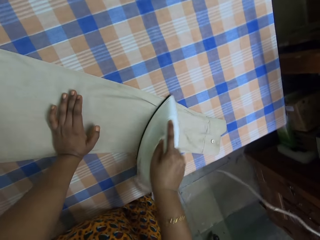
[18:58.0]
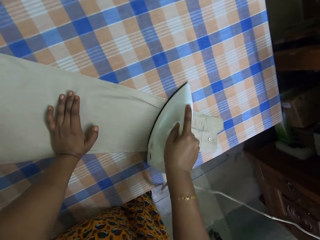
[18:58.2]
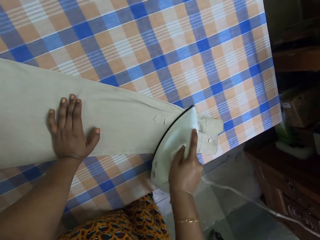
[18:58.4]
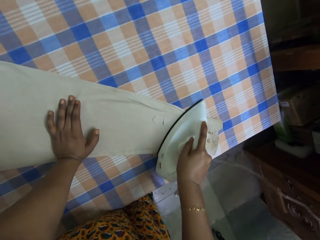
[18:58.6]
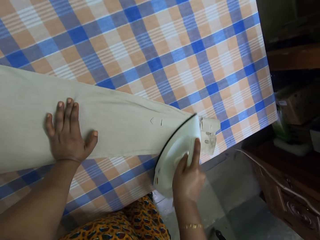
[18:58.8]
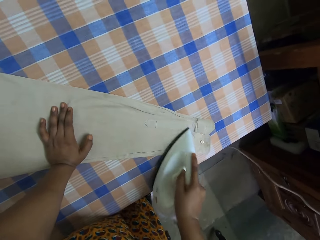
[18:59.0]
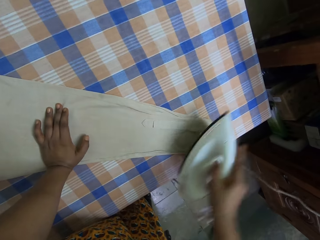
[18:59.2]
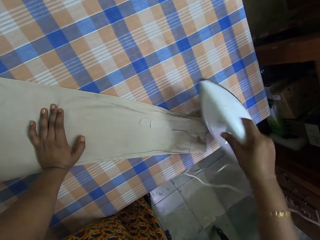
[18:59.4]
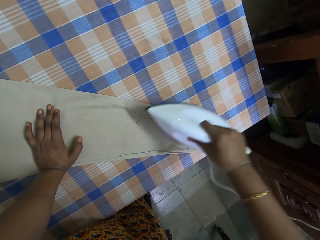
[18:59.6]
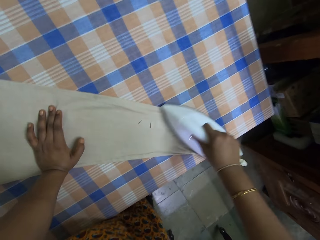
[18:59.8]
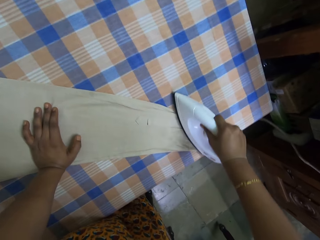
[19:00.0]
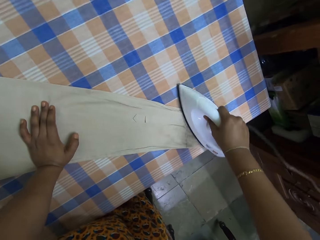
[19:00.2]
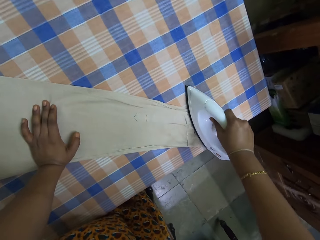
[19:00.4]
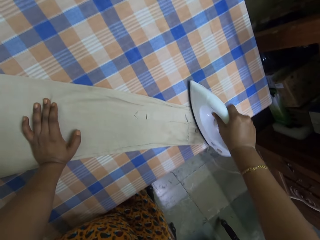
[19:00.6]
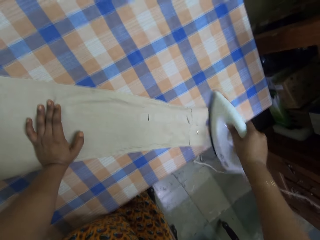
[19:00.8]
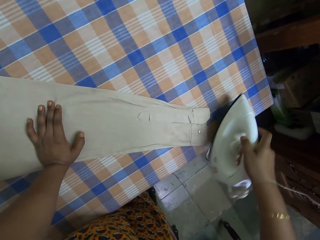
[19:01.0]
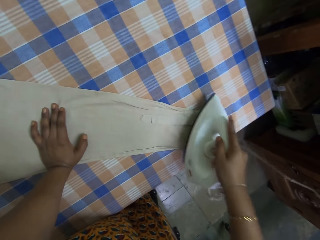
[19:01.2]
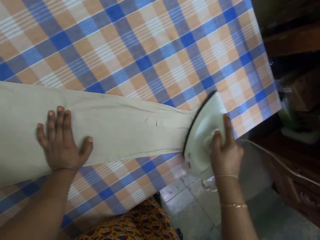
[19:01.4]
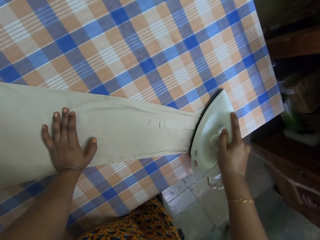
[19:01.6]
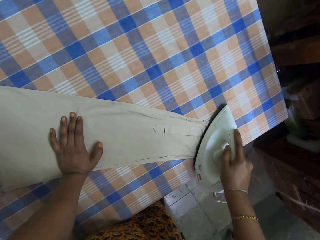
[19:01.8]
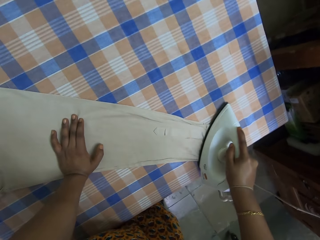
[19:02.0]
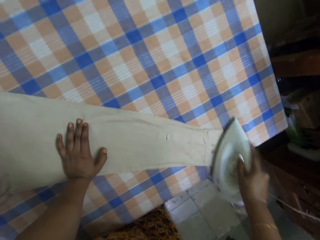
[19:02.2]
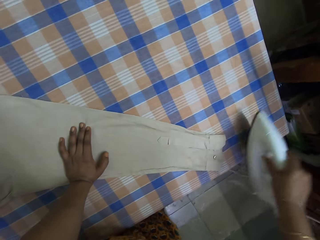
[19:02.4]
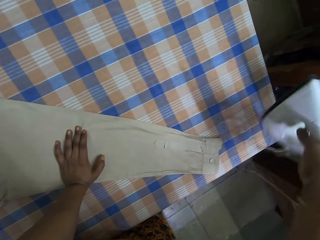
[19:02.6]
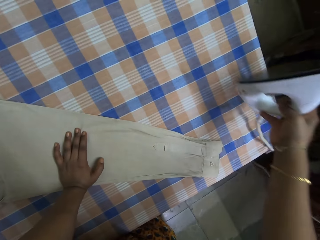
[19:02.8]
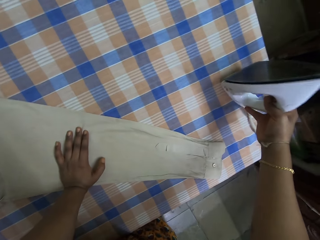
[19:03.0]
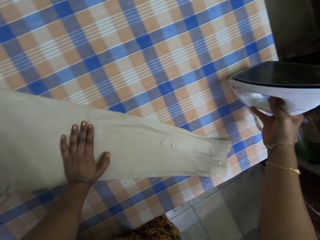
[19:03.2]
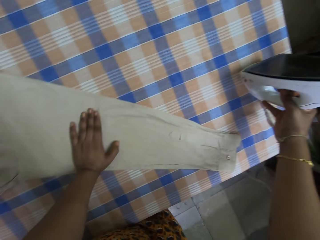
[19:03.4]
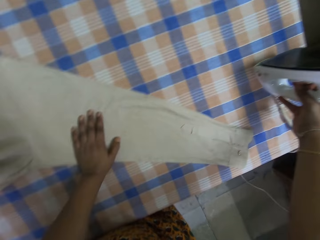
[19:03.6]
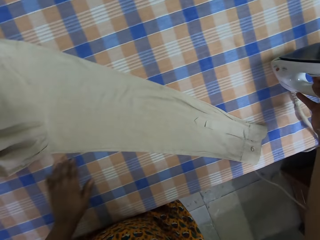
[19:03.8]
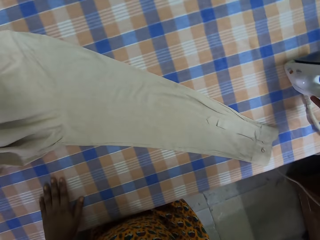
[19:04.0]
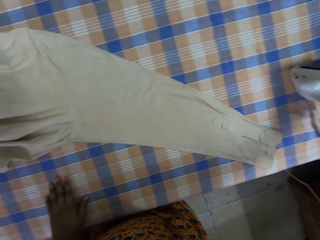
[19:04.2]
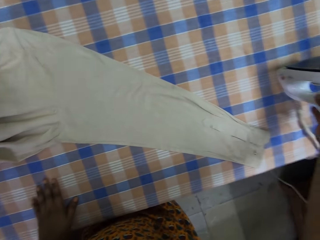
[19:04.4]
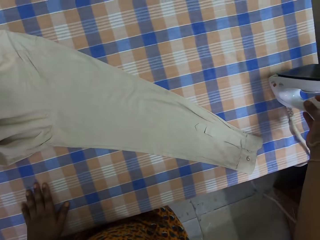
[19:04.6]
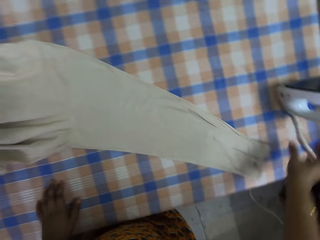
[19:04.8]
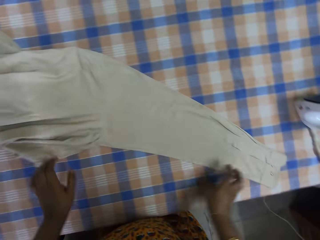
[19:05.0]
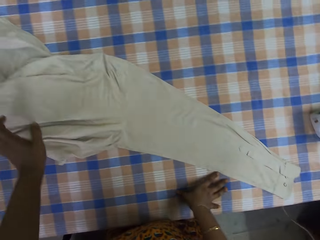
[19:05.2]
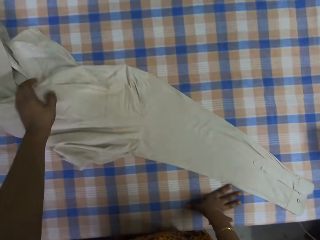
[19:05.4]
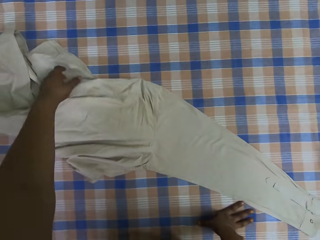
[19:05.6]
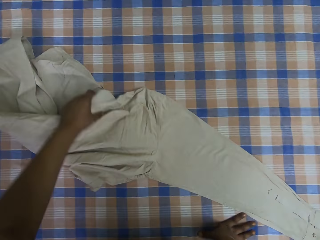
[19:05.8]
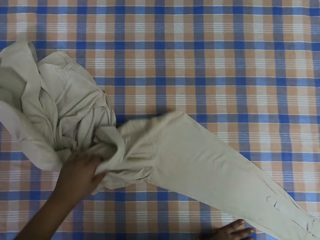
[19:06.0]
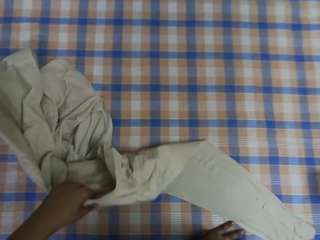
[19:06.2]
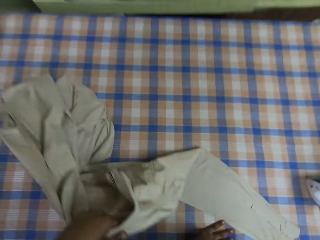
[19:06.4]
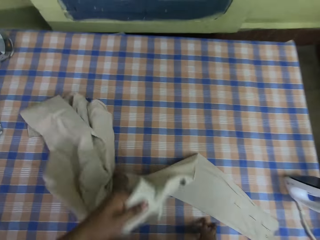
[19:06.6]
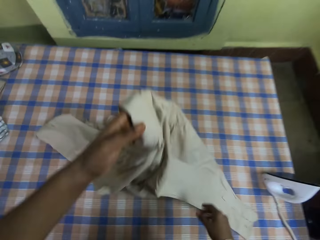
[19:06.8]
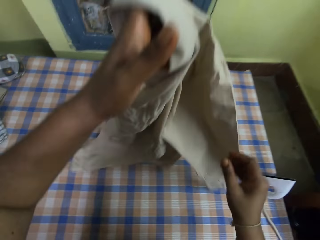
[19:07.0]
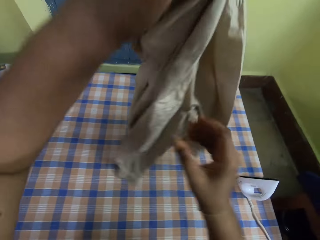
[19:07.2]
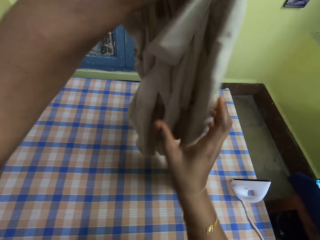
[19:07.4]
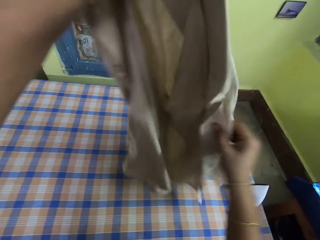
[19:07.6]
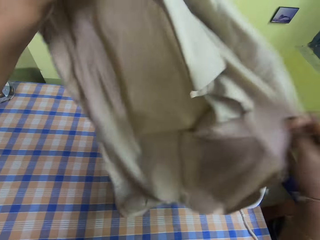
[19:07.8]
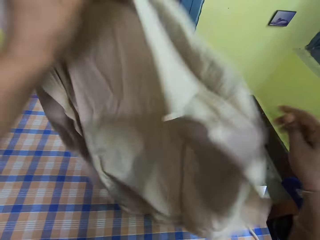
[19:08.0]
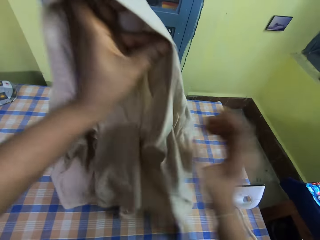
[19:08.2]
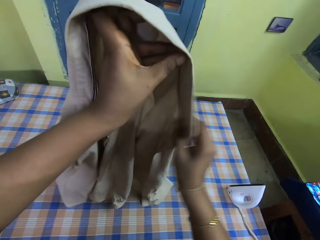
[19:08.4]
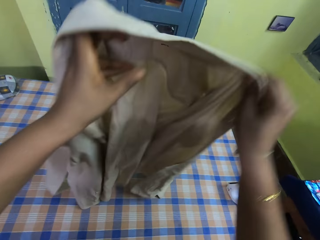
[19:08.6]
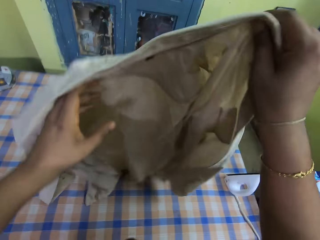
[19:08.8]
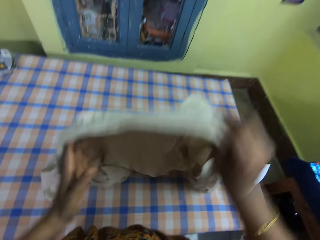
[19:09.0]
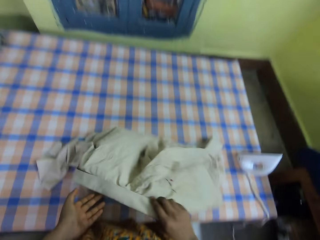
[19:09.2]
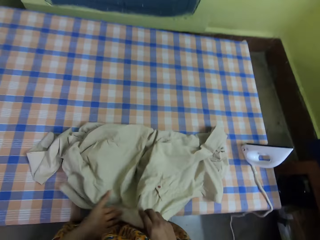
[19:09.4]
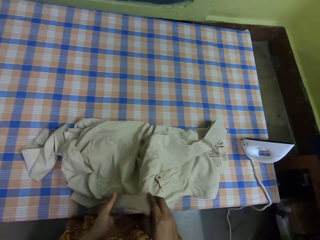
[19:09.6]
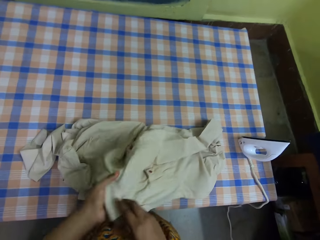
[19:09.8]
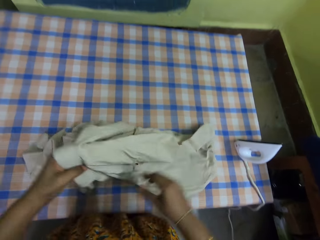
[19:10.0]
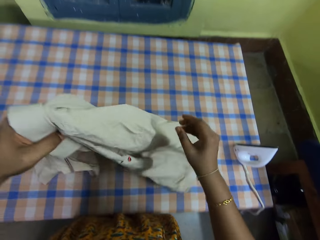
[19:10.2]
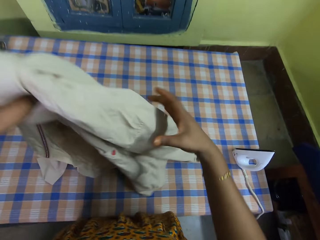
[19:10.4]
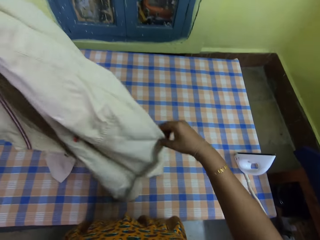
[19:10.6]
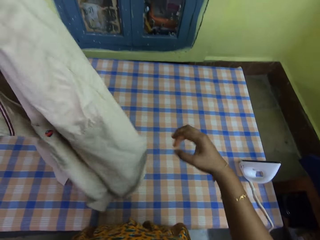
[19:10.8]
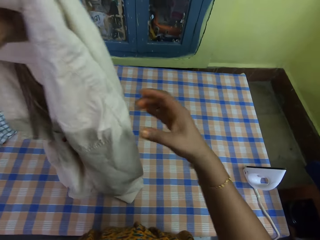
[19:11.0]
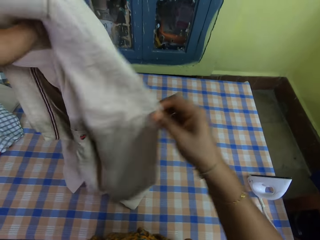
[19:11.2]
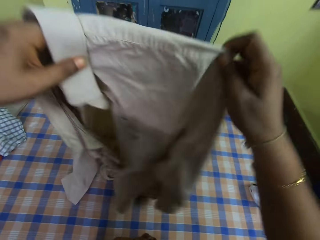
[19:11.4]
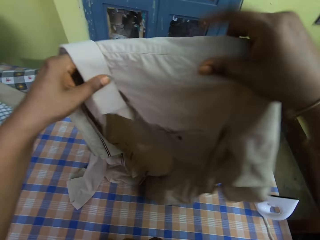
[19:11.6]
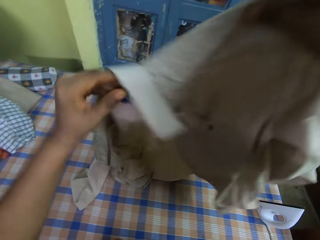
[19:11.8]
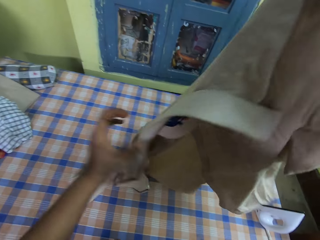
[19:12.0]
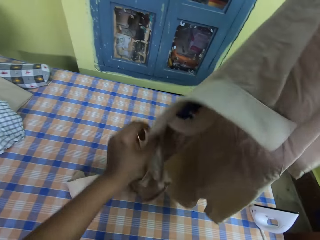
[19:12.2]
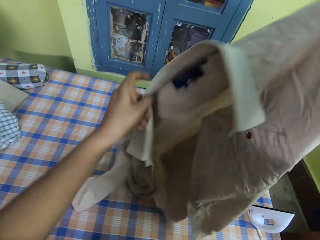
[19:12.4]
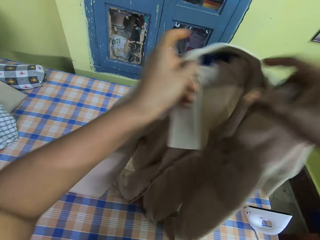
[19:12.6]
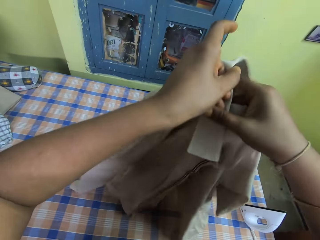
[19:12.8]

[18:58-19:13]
The camera wearer puts the iron box on the ironing table. They touch the shirt on top of the table. They adjust the cloth. They pick up the shirt on top of the table. They touch the shirt on top of the table. They put the shirt on top of the table. They touch the shirt.

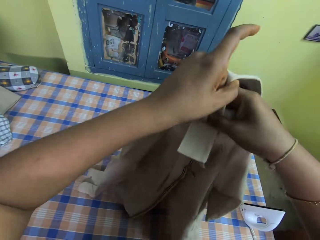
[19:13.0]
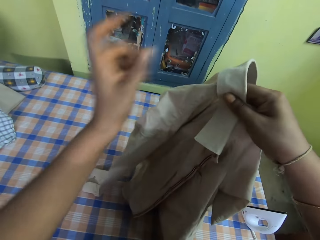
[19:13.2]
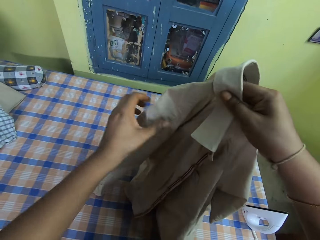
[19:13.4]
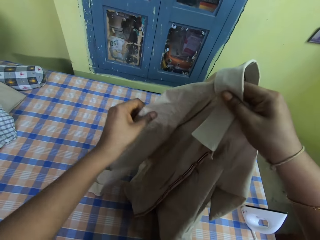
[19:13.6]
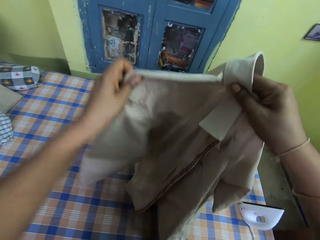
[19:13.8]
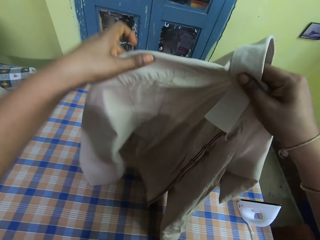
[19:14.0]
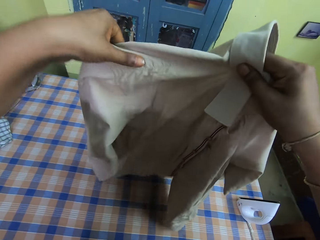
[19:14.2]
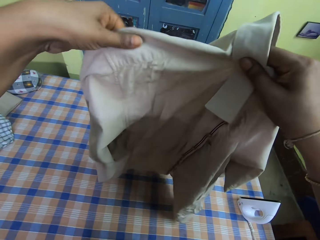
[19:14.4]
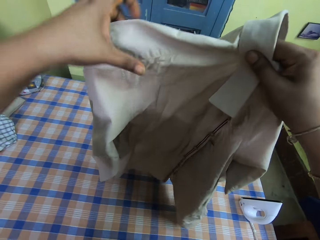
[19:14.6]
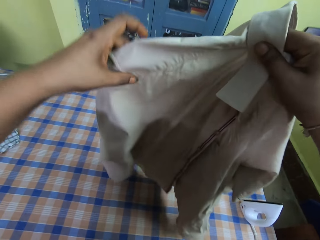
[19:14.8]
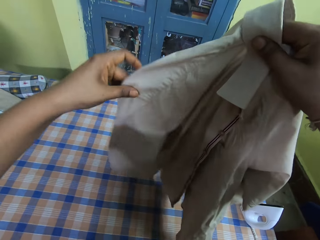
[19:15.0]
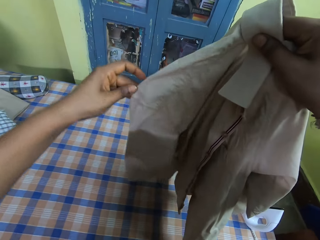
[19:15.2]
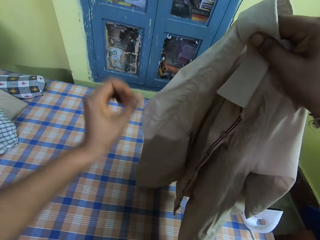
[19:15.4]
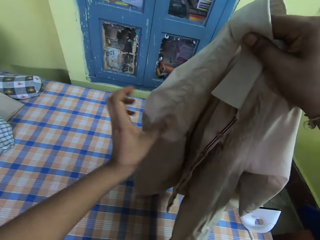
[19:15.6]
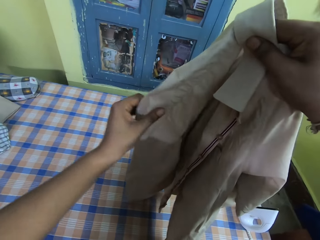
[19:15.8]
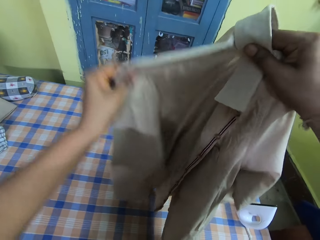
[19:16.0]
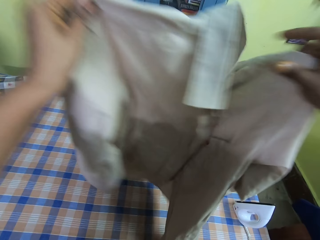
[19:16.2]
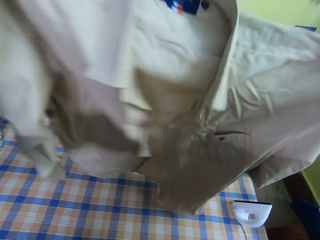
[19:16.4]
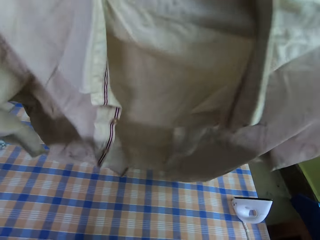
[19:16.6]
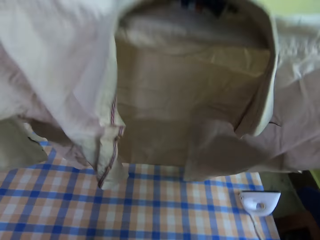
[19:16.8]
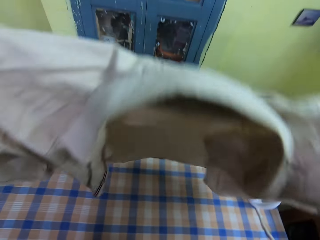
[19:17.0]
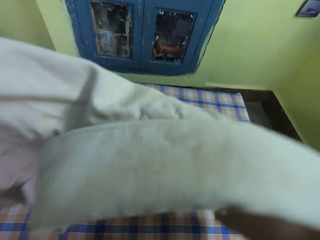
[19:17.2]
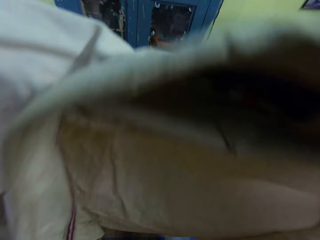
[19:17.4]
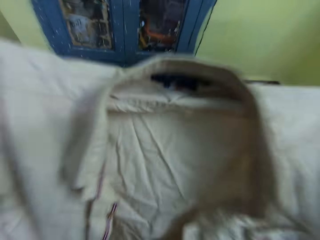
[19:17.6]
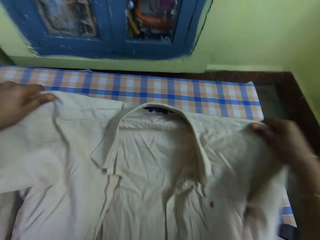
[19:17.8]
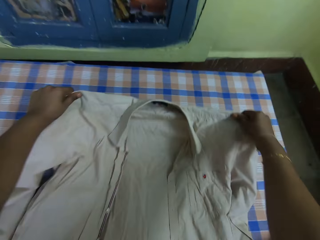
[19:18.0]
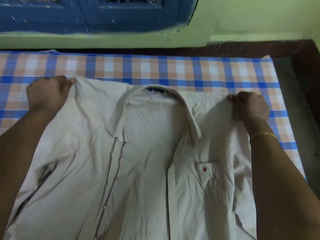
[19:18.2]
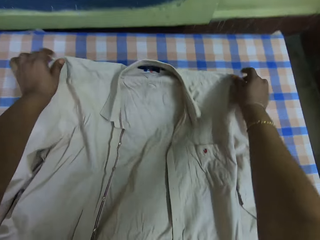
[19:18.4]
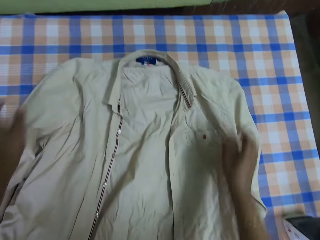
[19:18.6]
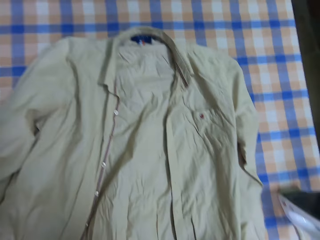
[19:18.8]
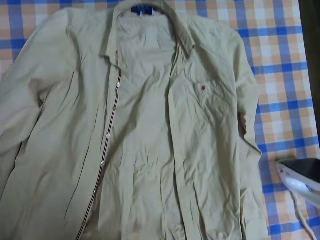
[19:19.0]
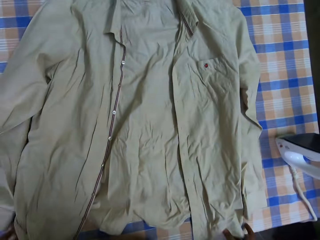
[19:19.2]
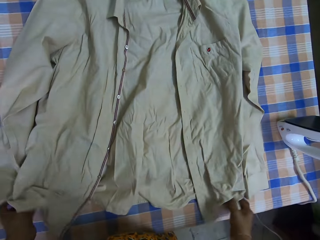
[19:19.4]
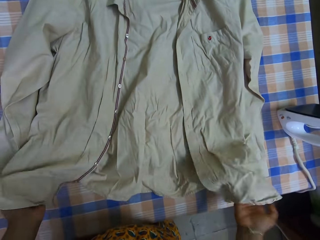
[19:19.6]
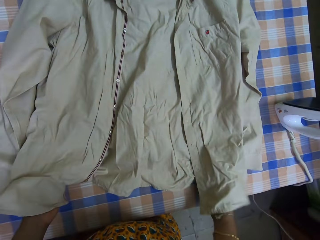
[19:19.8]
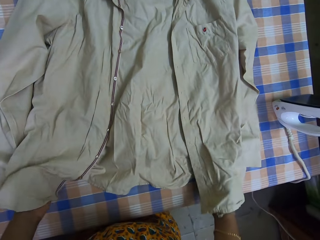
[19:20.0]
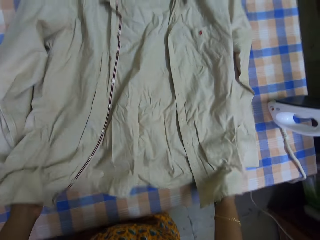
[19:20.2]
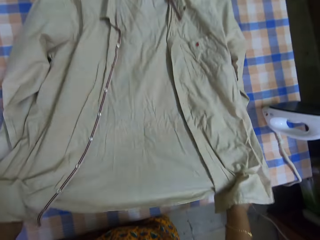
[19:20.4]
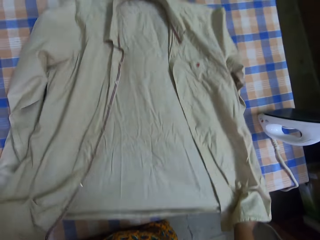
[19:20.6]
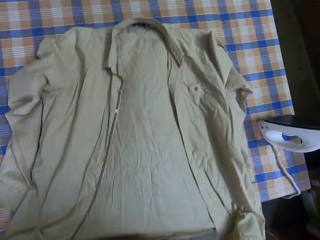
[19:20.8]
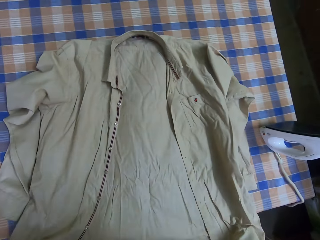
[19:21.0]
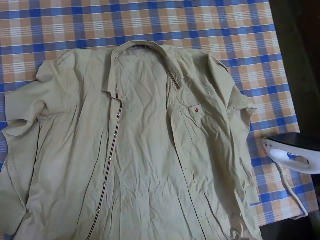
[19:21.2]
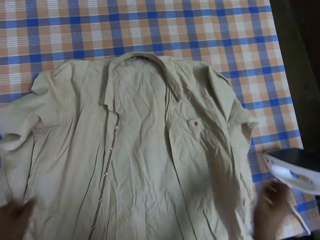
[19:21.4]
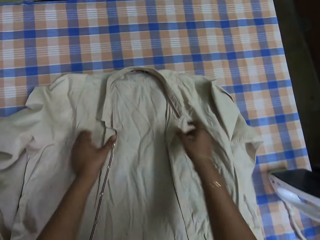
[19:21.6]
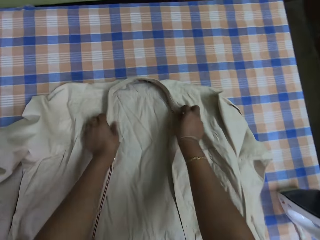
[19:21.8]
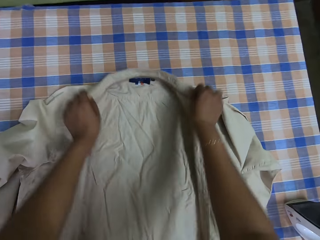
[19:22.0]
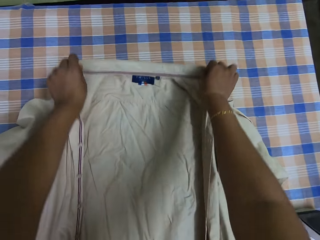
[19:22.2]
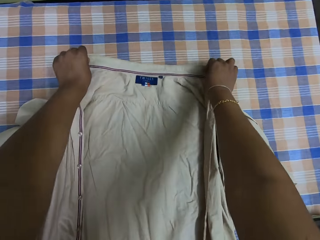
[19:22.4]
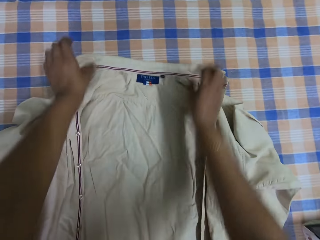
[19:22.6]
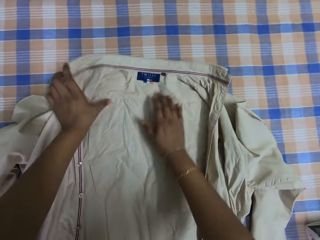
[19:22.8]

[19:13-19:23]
The camera wearer puts the cloth or shirt on the ironing table. They adjust the cloth. They touch the shirt.
